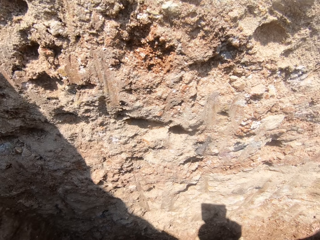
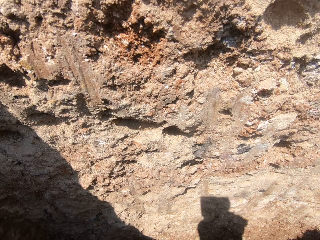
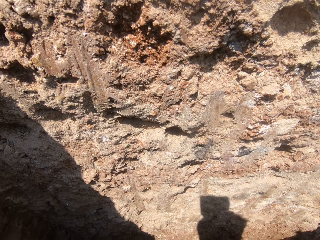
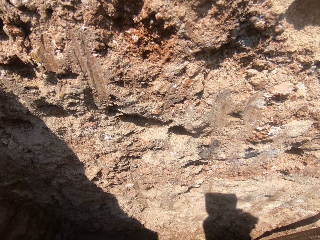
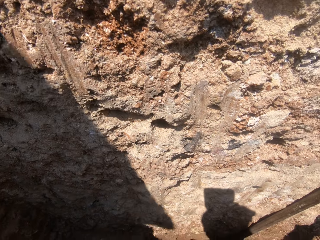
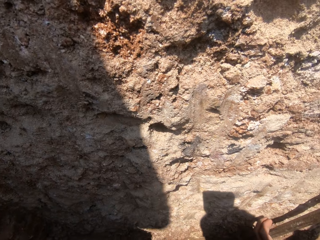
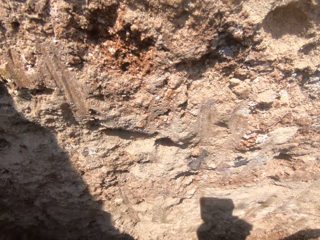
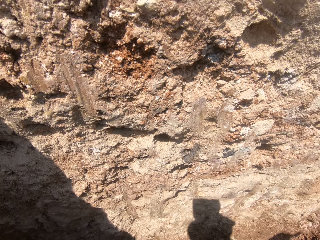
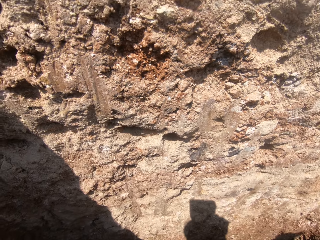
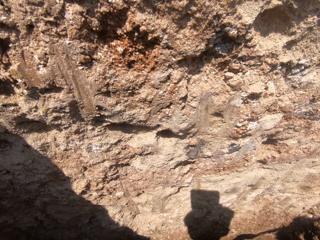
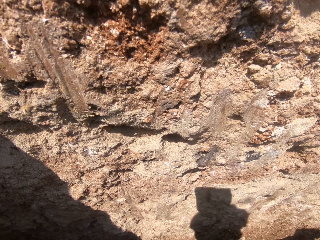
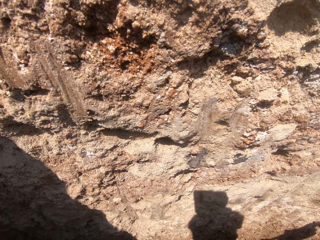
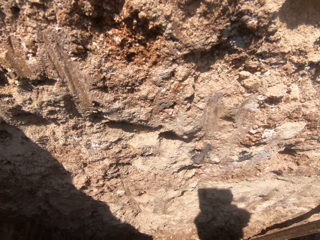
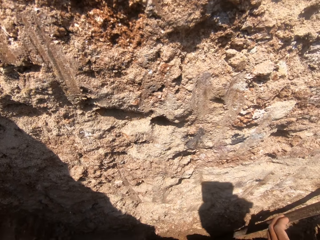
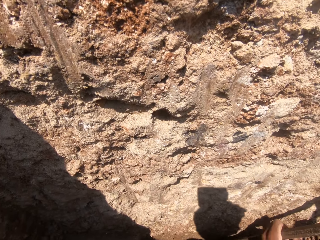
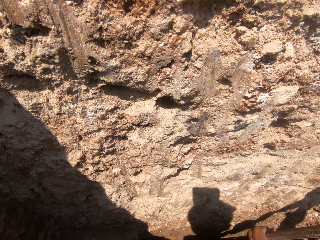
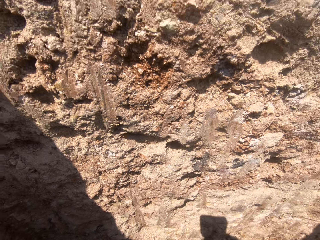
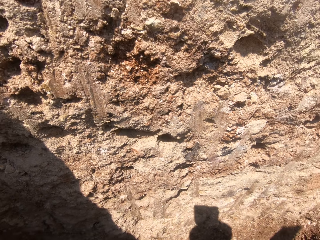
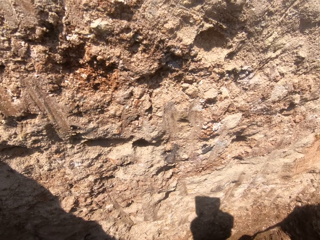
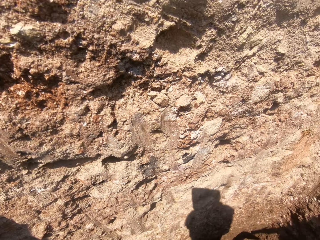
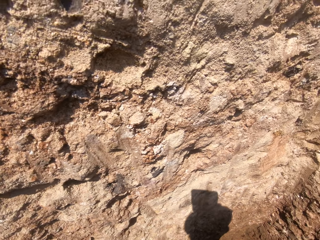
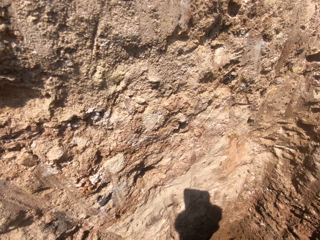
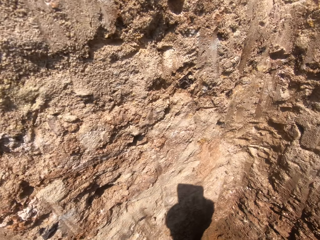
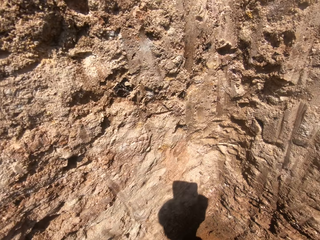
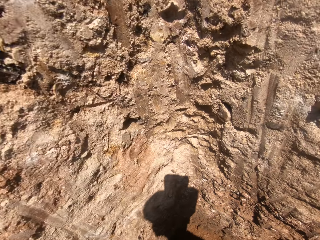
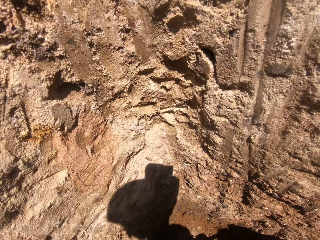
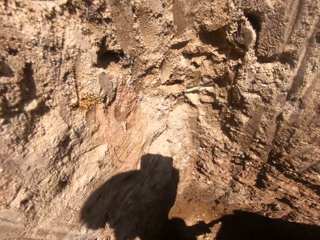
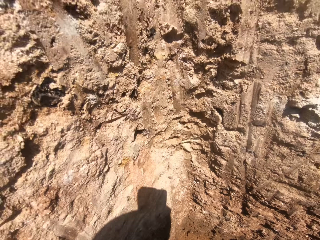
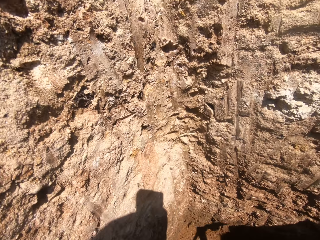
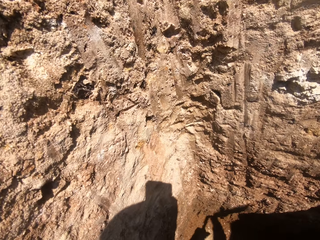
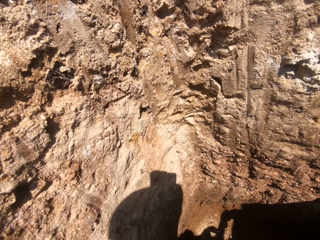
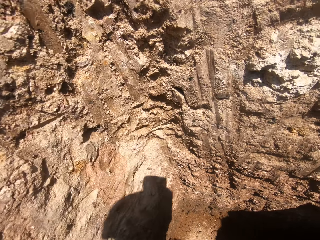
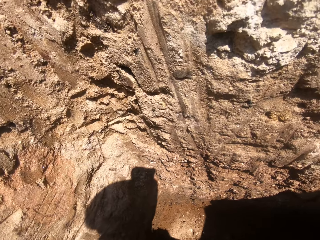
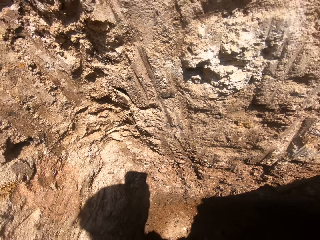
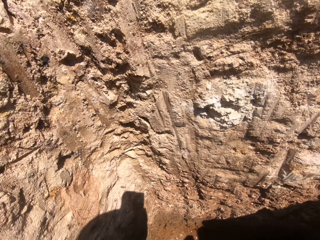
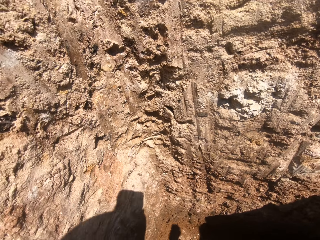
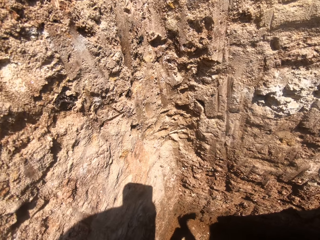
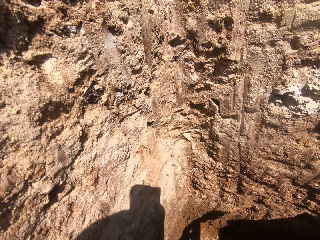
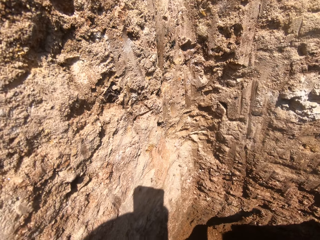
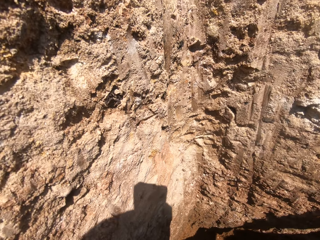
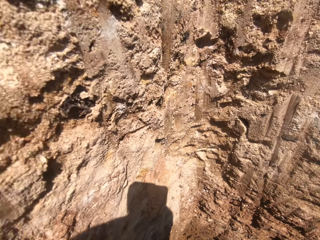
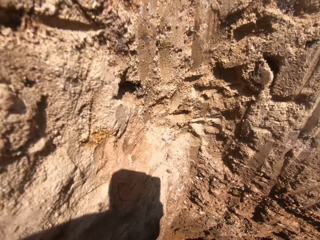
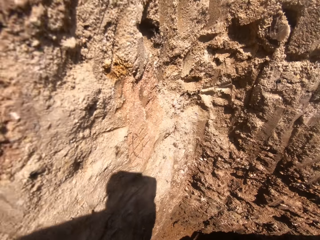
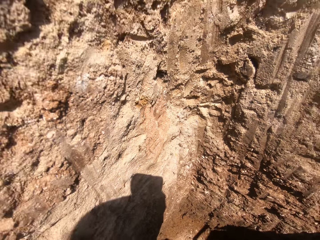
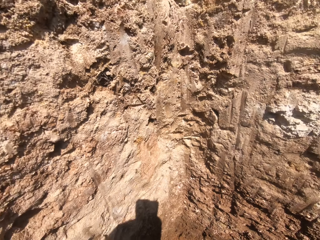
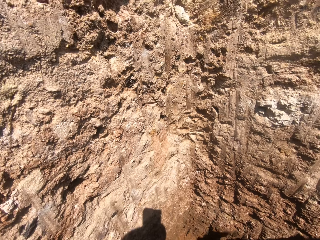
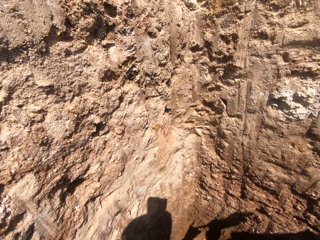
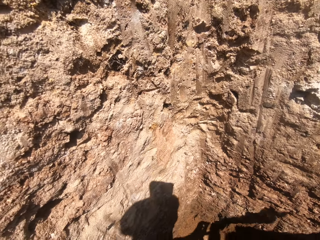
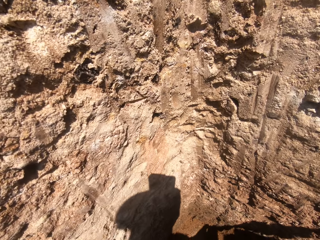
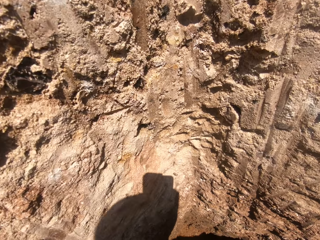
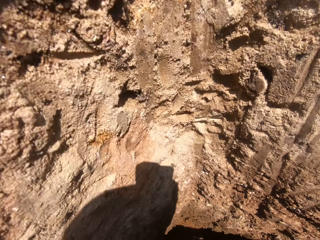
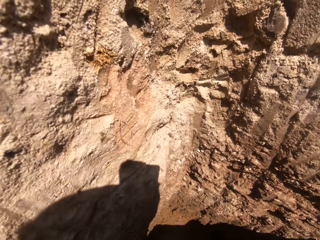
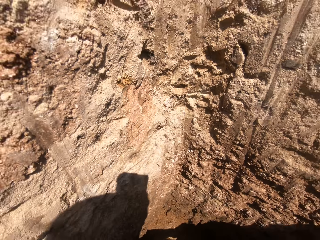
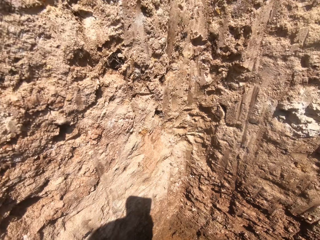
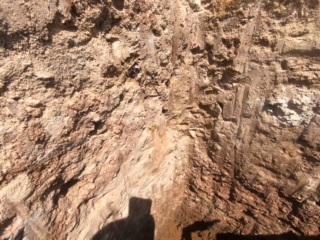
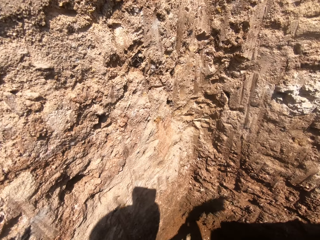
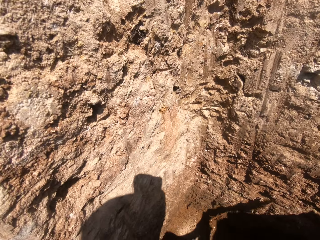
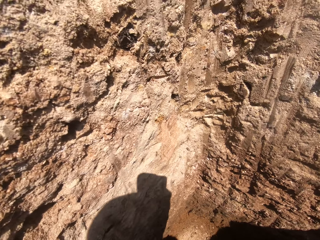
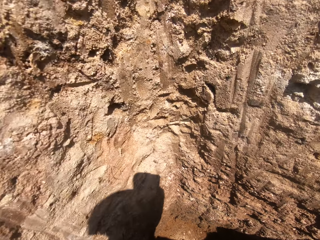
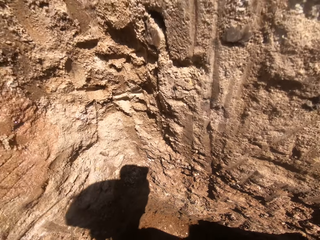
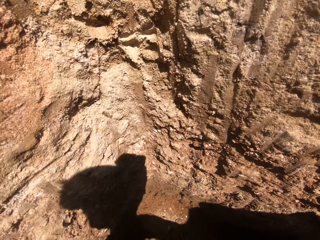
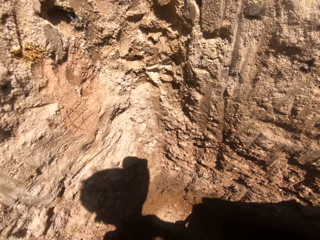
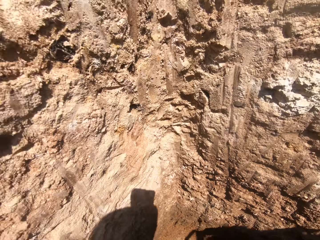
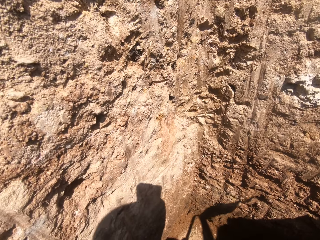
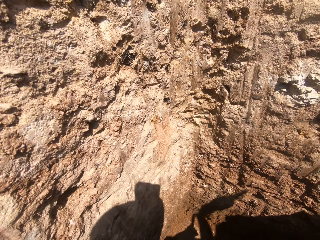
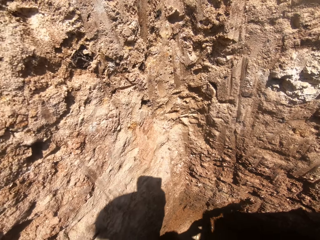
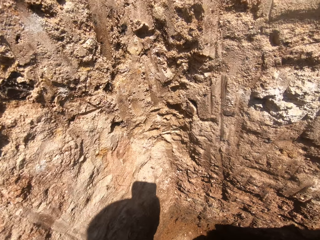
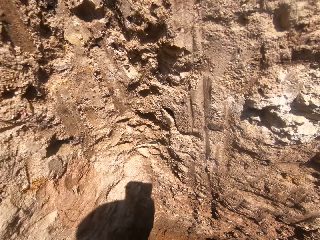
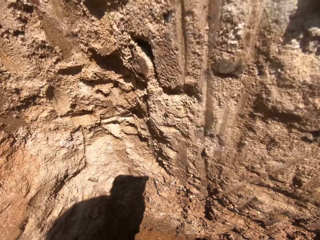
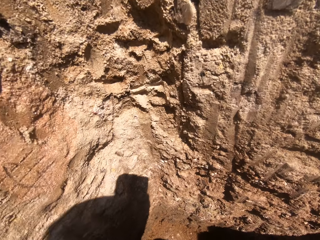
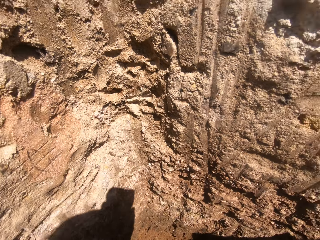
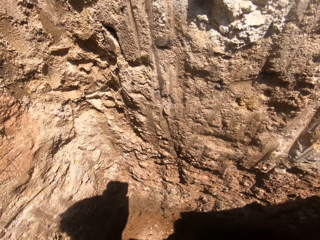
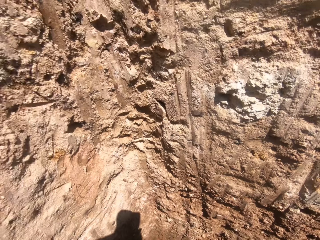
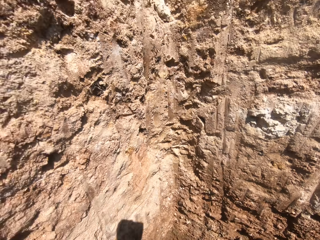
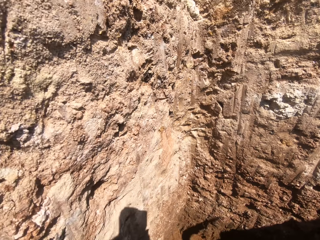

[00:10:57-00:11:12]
The camera wearer digs with something with both hands. They look down.

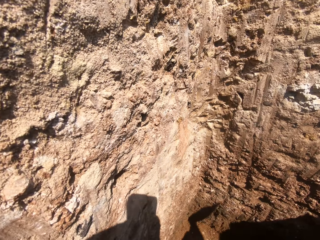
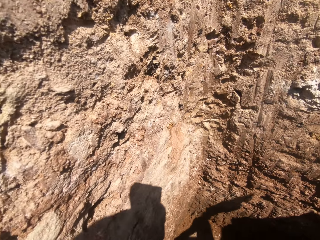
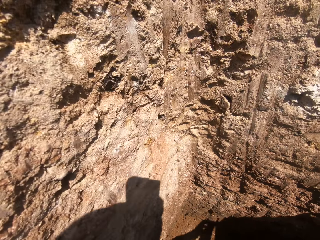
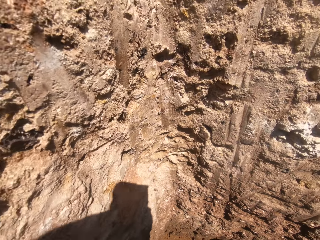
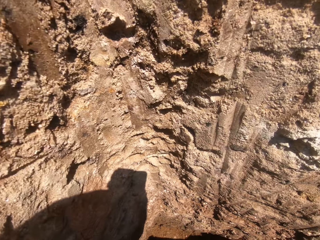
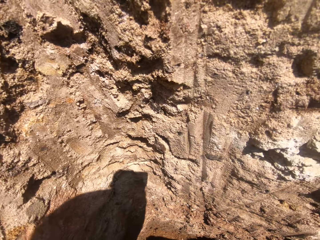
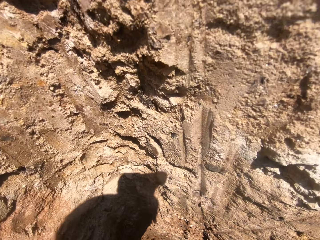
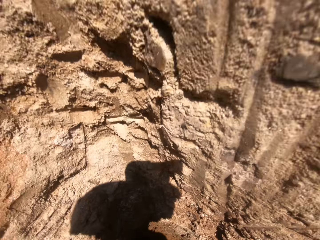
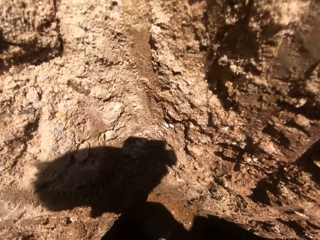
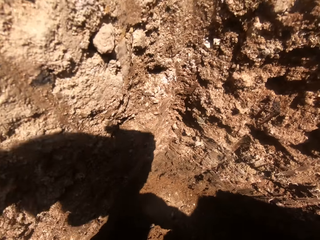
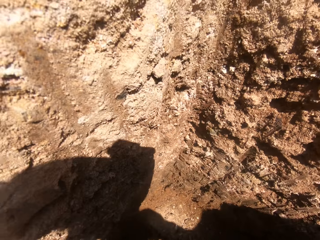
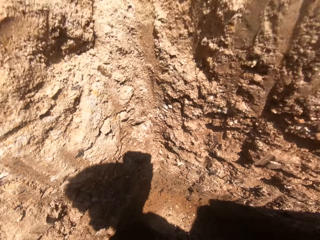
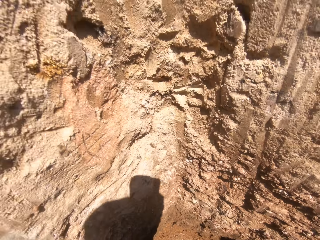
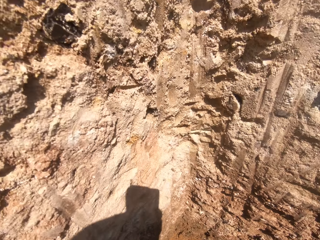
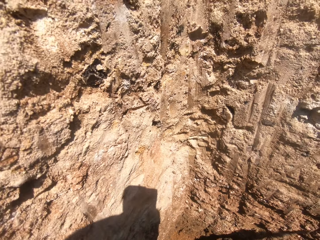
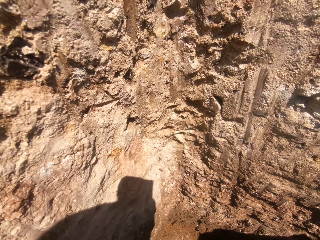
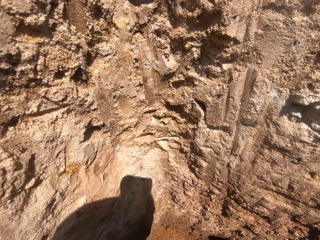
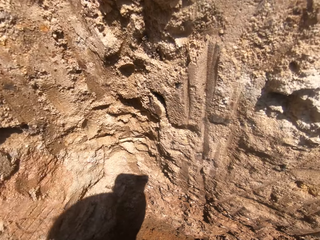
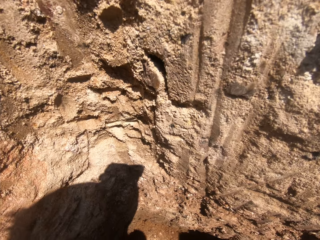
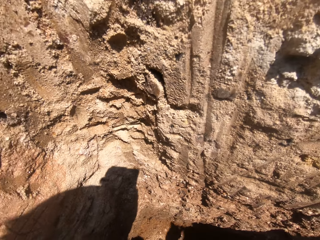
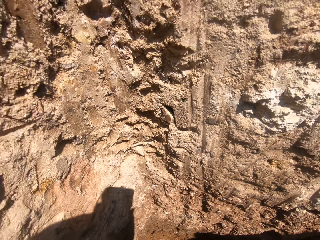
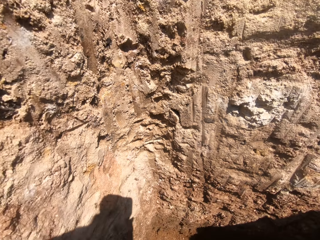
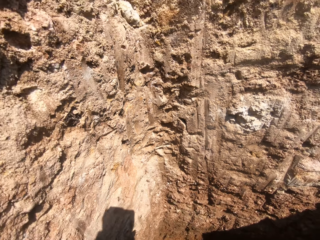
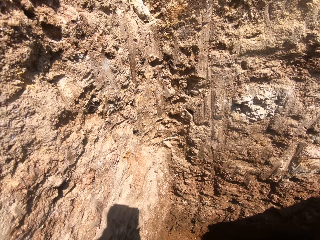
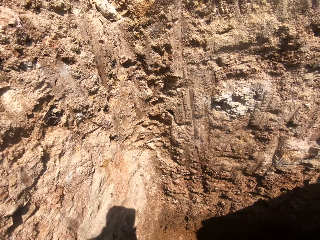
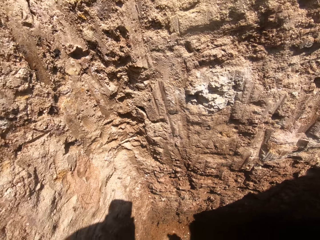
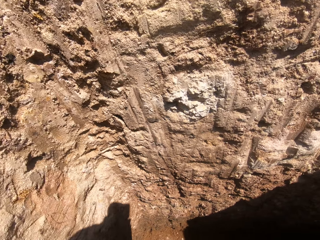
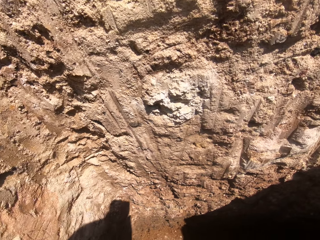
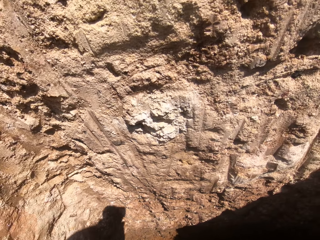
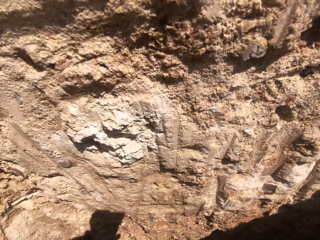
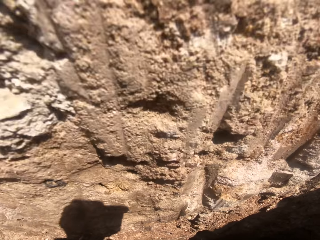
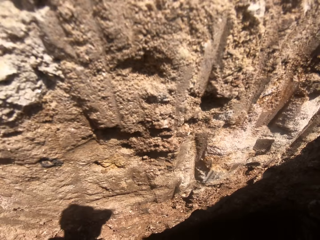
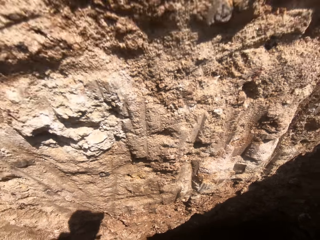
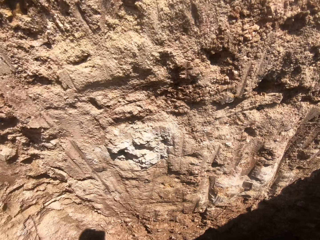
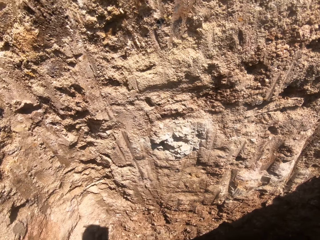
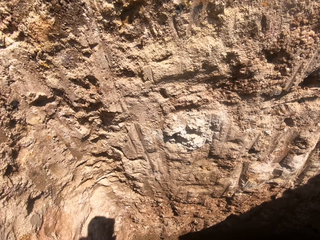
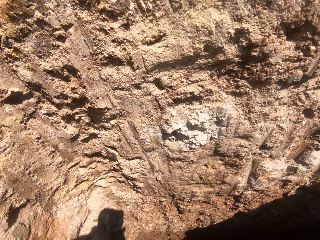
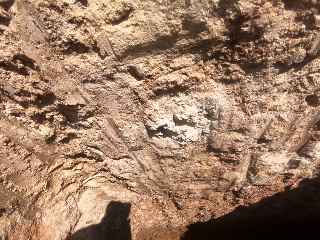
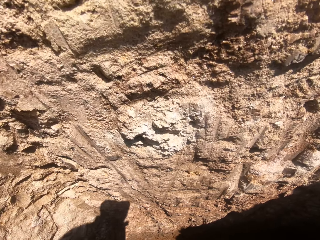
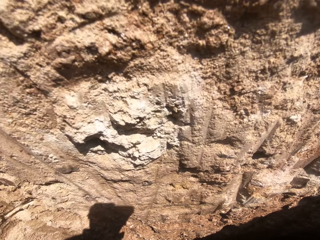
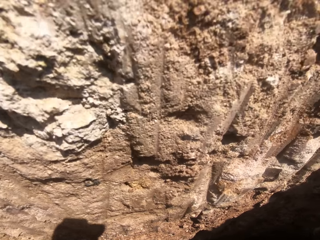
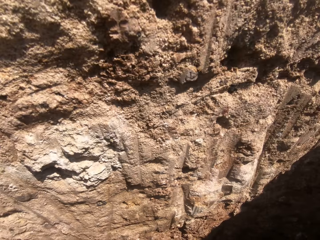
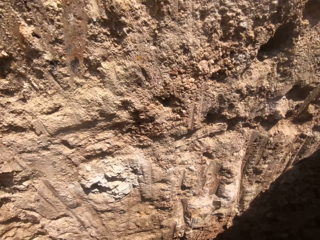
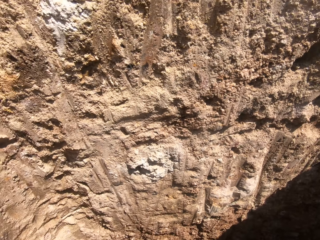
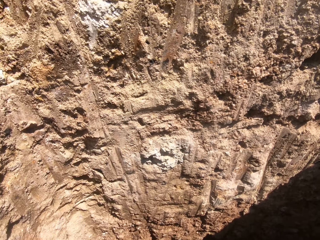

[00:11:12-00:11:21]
The camera wearer digs with something with both hands.
